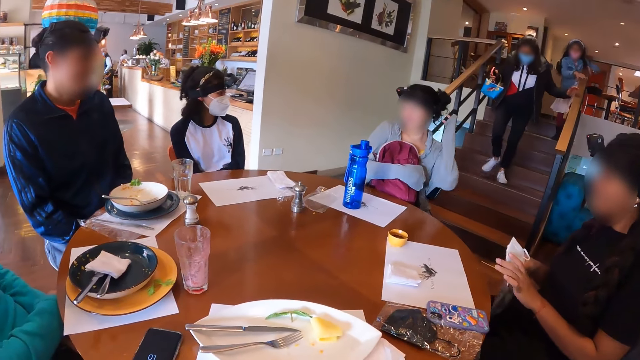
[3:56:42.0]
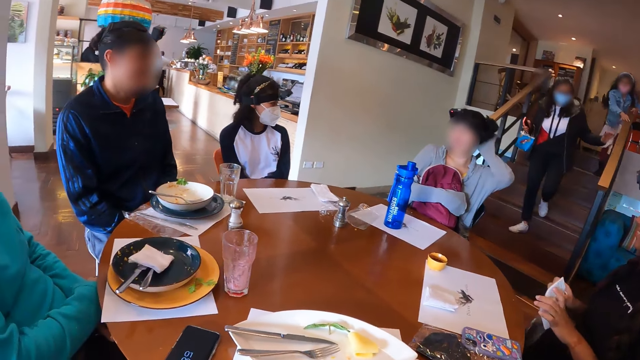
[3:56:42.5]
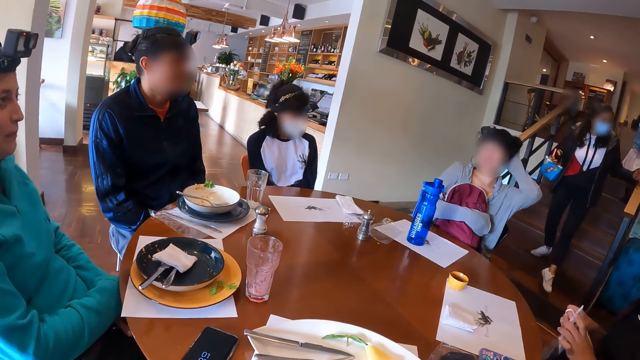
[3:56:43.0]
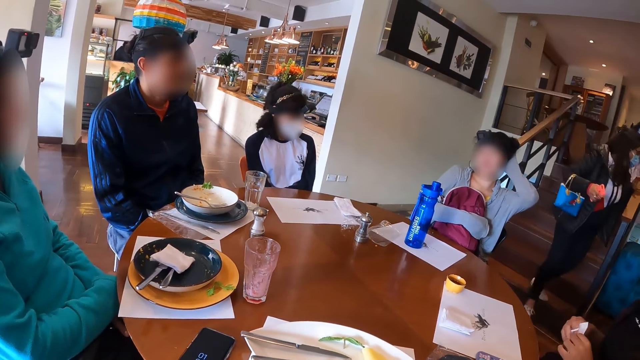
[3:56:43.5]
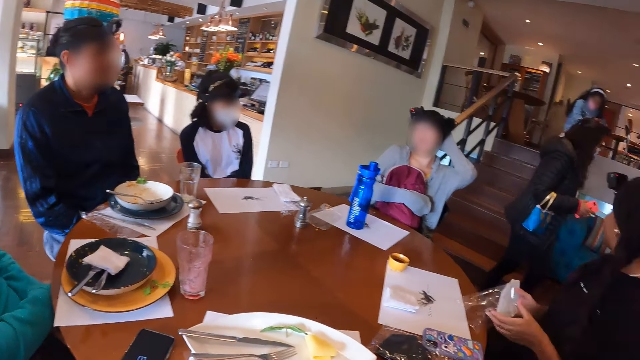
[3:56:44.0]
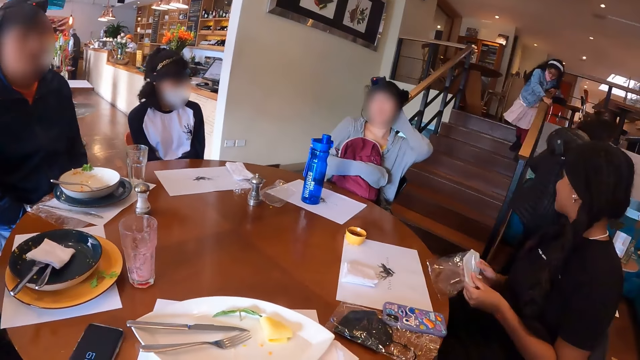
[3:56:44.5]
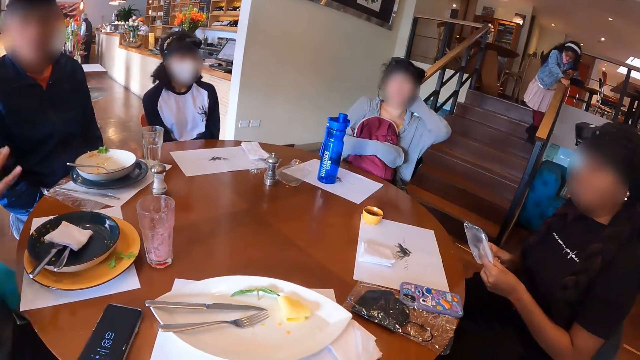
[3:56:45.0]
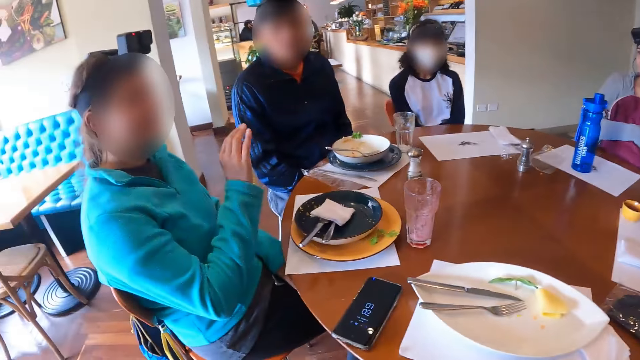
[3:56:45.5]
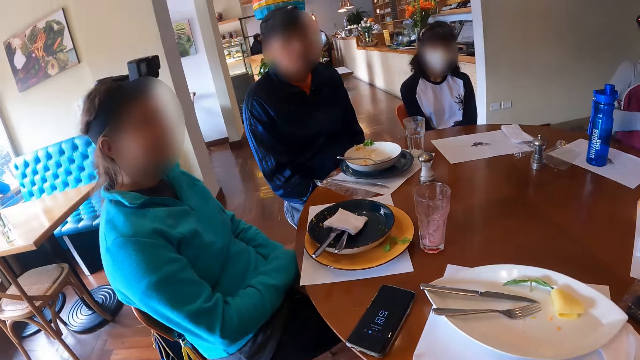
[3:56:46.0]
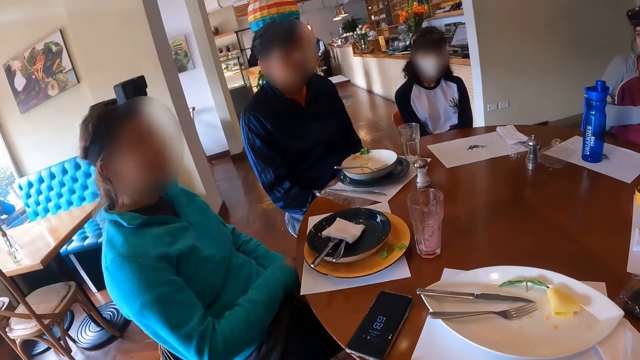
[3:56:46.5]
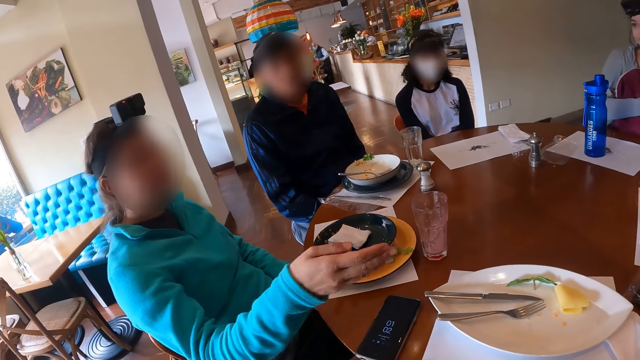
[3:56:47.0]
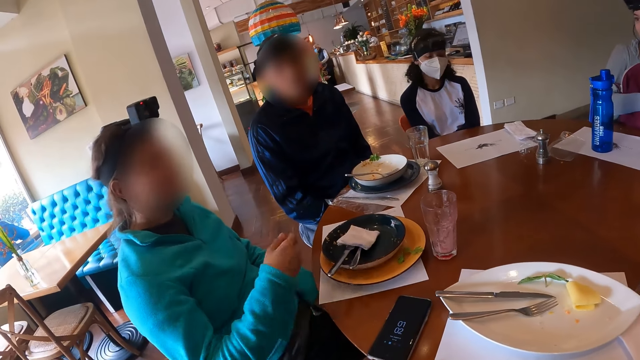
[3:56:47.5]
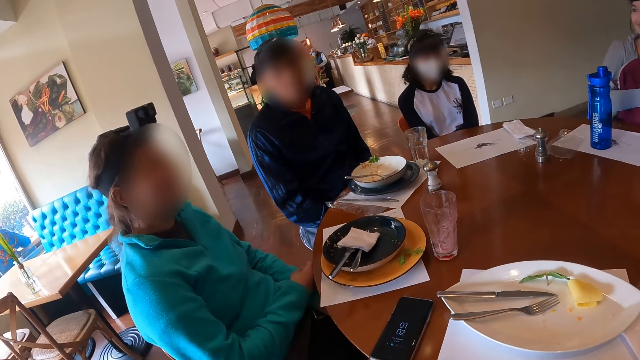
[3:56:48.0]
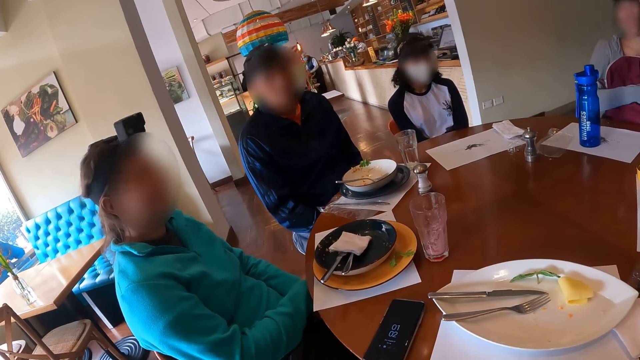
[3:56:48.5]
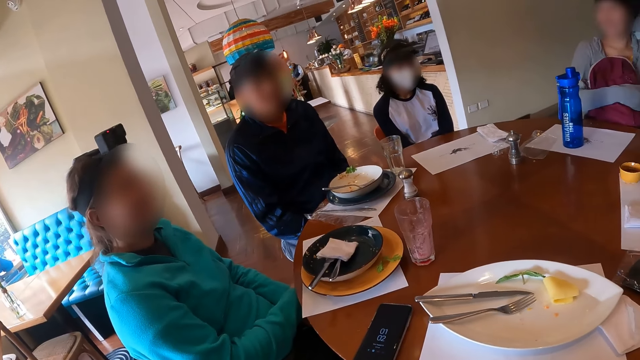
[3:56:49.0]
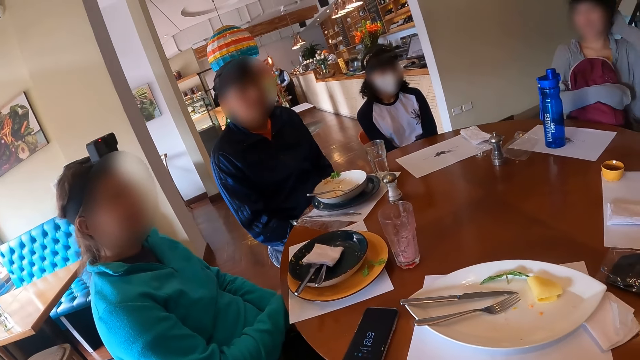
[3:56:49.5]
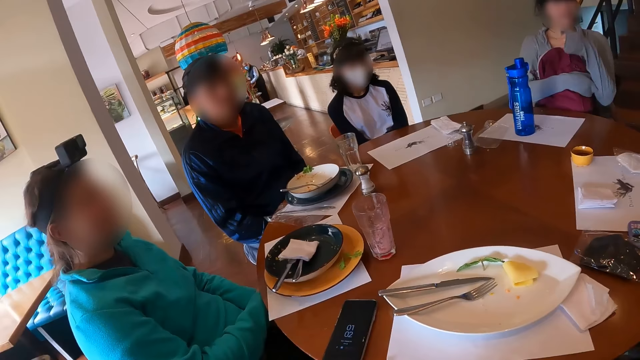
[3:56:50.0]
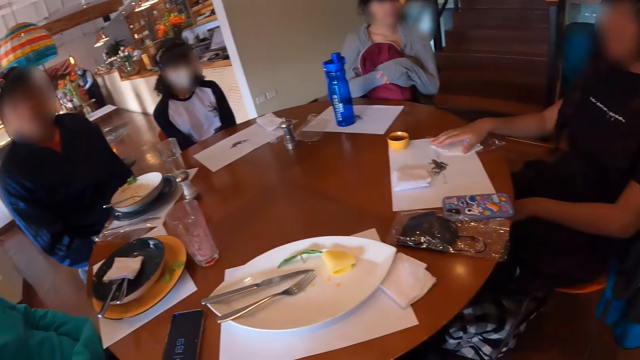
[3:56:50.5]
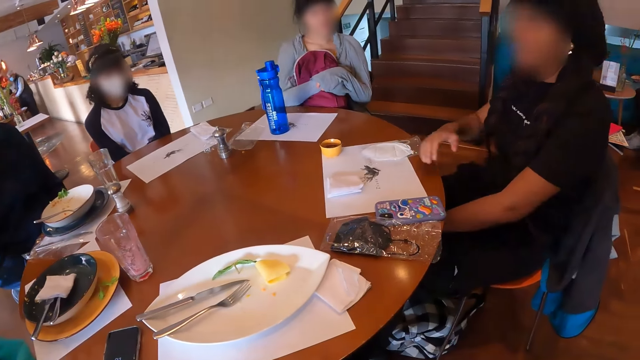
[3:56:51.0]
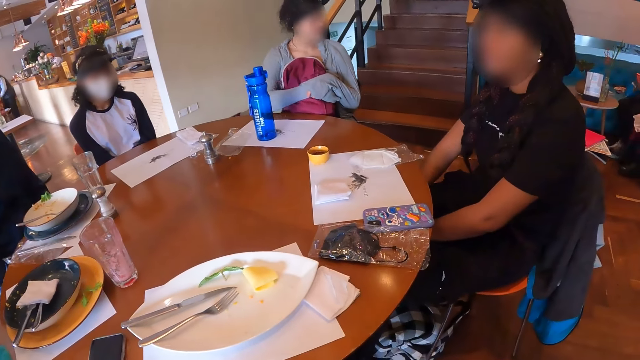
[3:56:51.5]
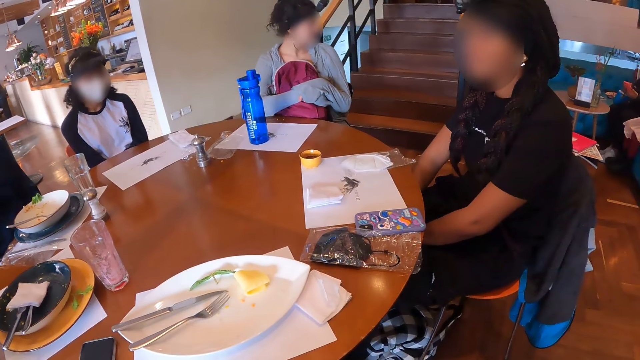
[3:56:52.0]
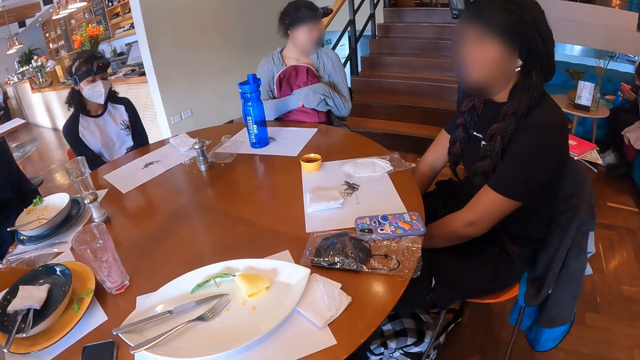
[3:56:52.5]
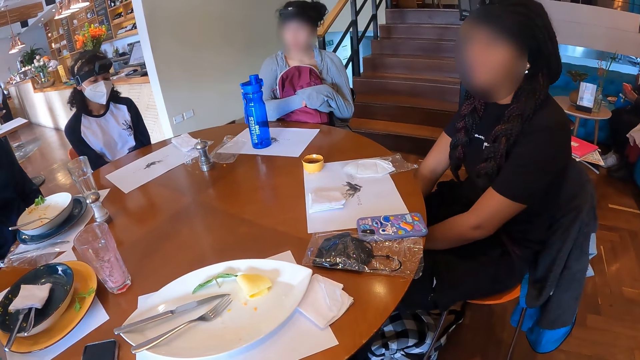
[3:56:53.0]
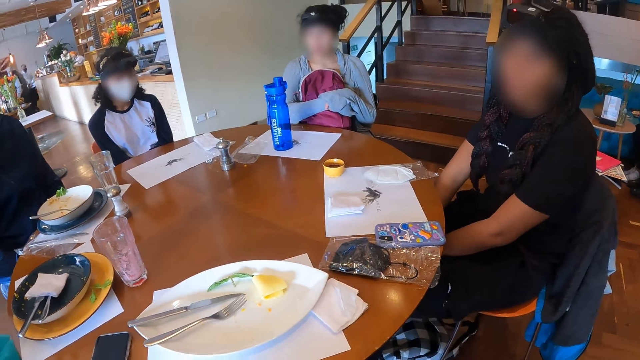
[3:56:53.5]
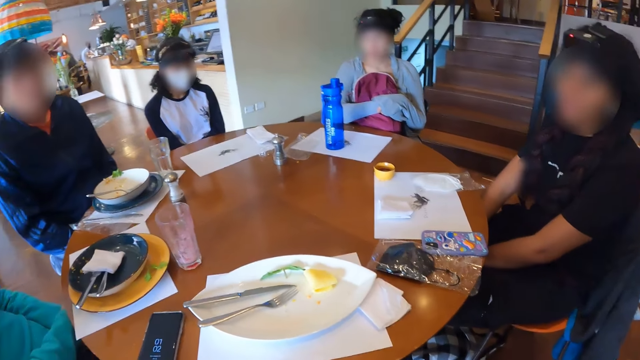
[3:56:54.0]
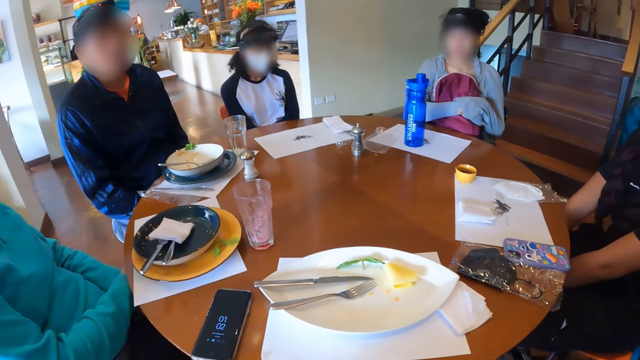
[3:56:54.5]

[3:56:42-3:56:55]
The woman arranges her hair with her left hand. A person puts the mask on the plastic bag. The woman holds the backpack on her chest with both hands. Another woman touches the nose mask in the nylon on the table with her right hand. She places her right hand on her legs.

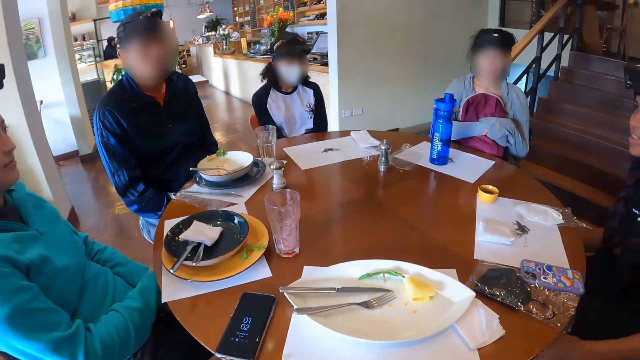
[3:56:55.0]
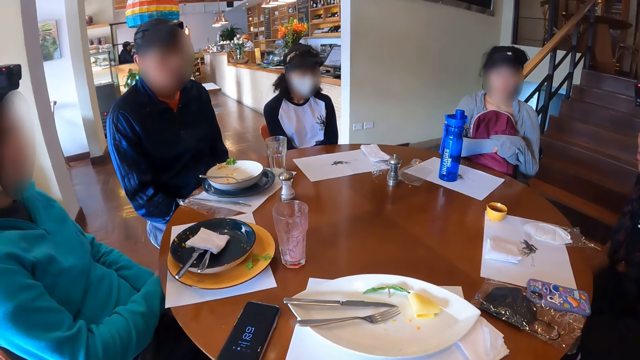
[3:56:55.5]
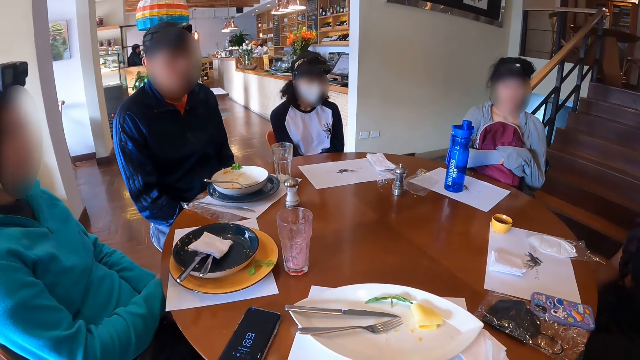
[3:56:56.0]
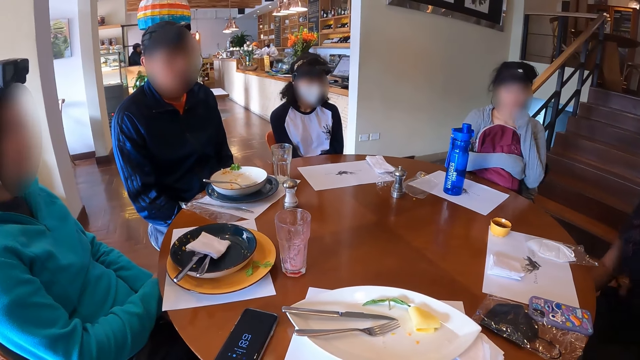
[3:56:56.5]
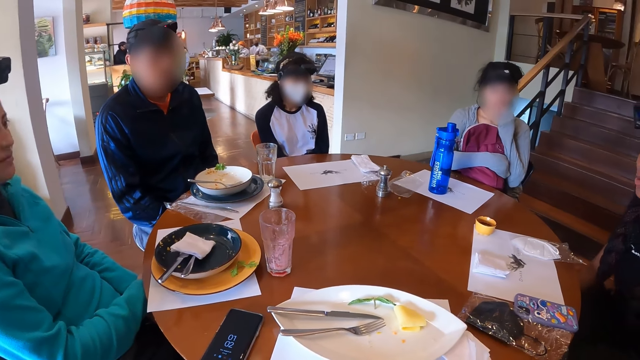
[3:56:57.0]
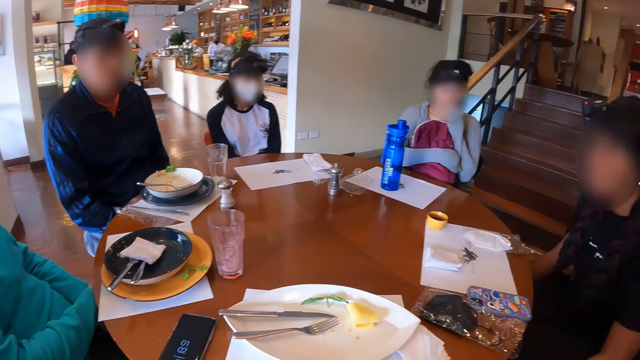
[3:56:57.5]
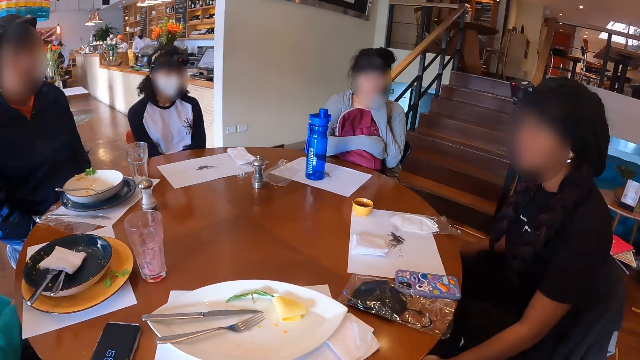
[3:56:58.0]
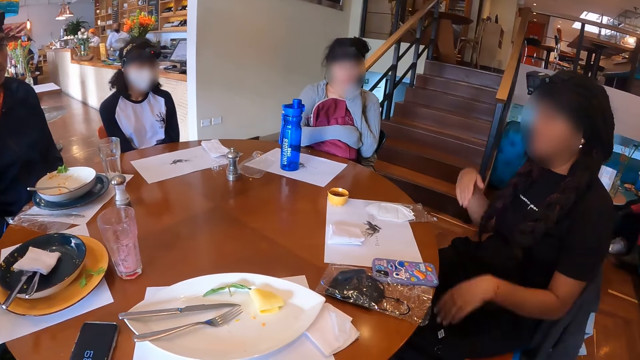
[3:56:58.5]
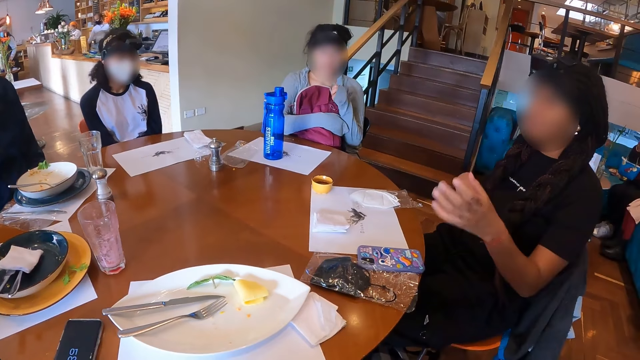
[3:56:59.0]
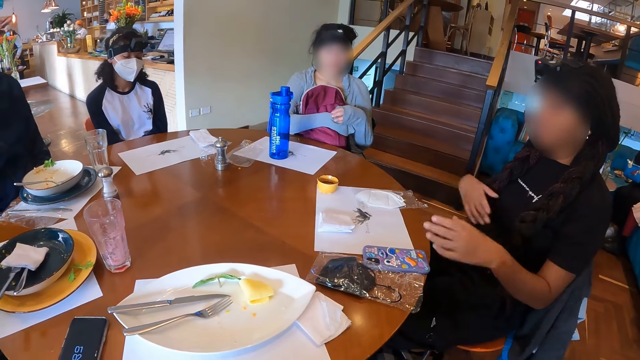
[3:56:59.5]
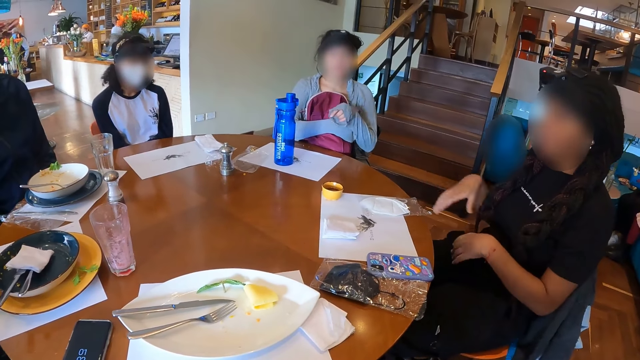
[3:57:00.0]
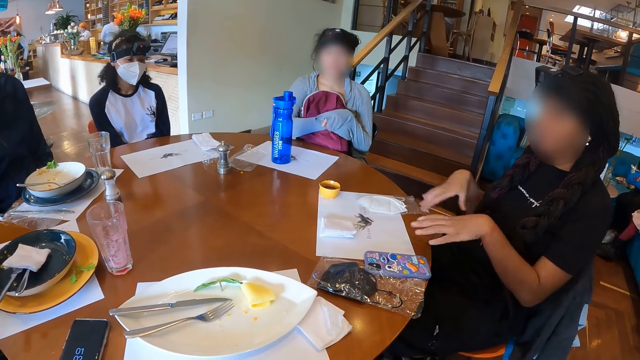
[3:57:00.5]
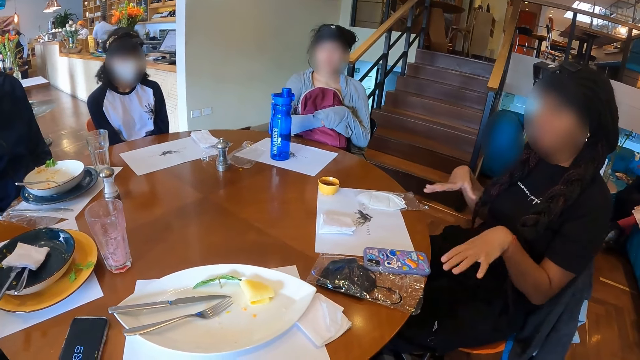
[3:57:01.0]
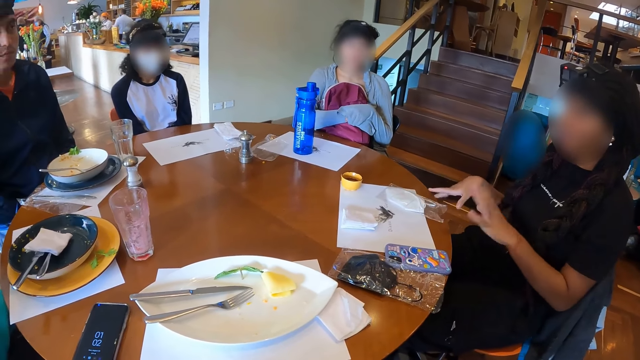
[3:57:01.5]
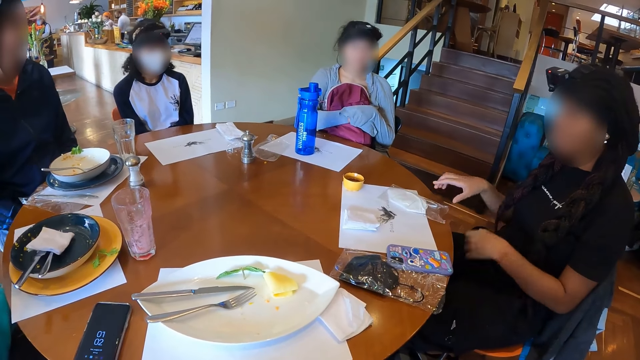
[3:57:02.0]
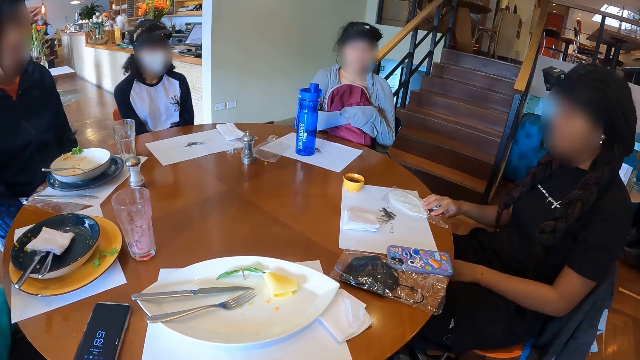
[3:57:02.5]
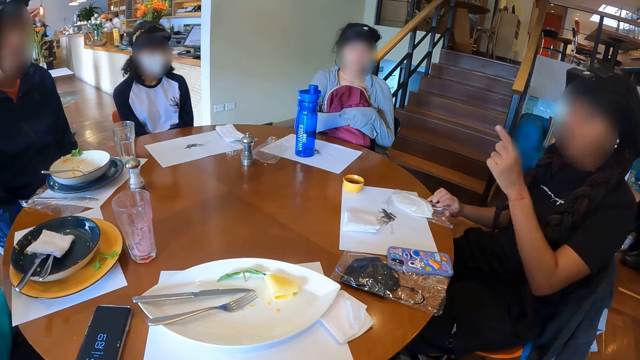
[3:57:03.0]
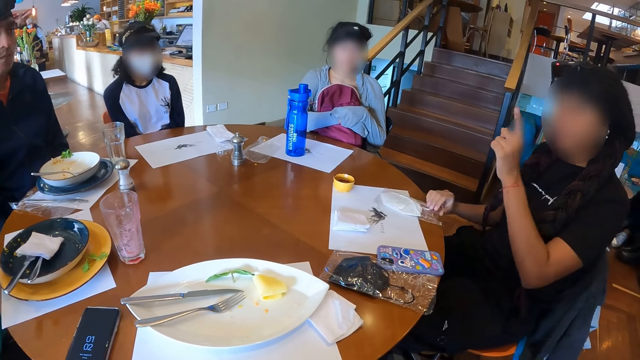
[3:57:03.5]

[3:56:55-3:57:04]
The woman touches her face with her left hand. Another woman touches the nose mask in the nylon on the table with her right hand.
